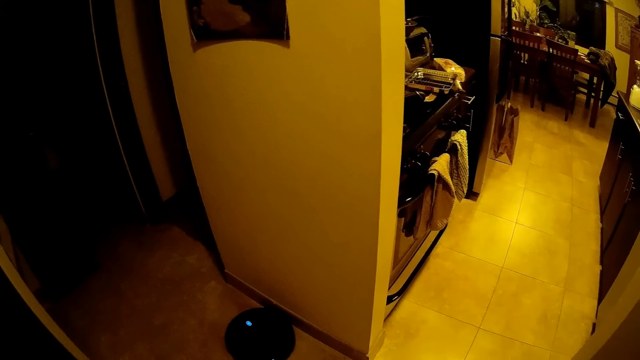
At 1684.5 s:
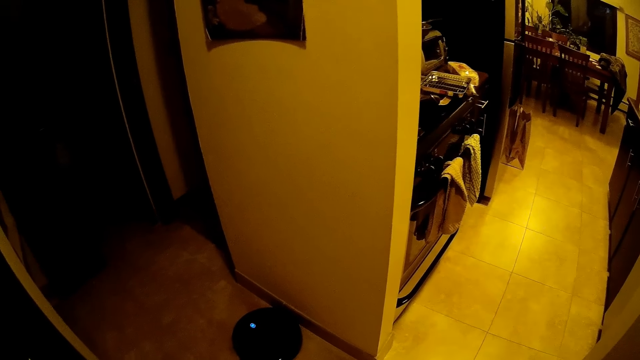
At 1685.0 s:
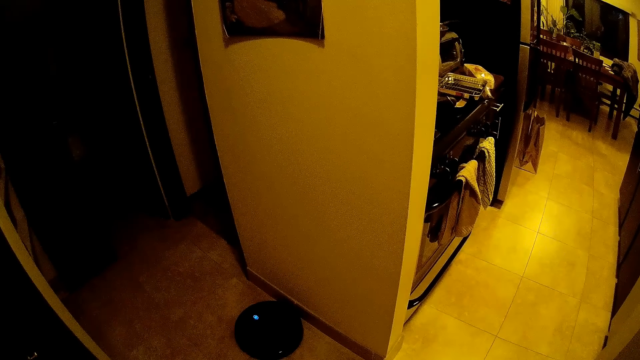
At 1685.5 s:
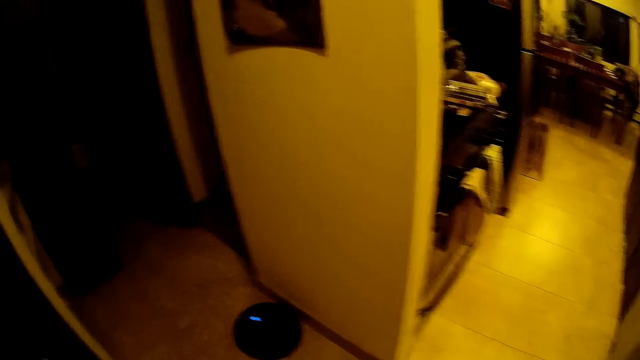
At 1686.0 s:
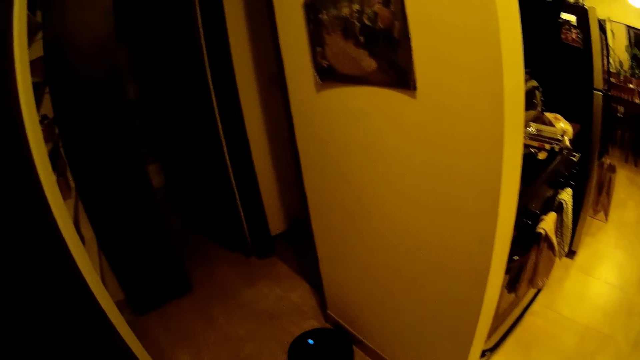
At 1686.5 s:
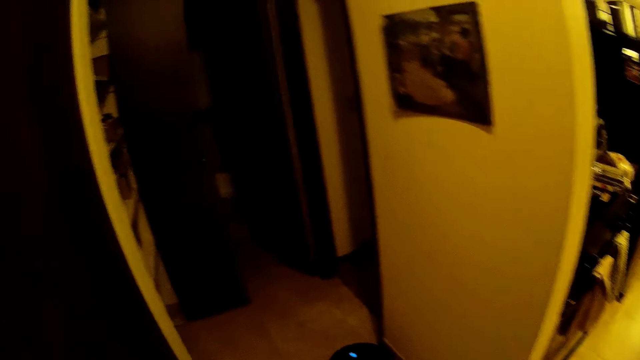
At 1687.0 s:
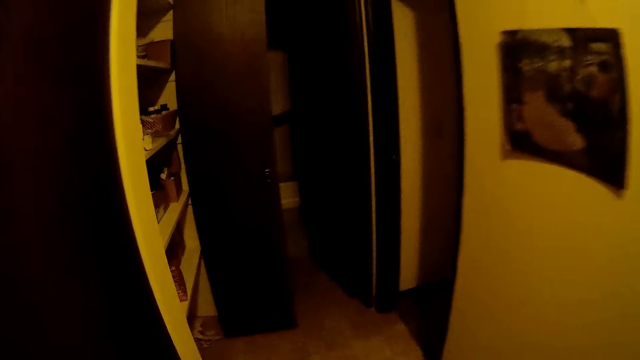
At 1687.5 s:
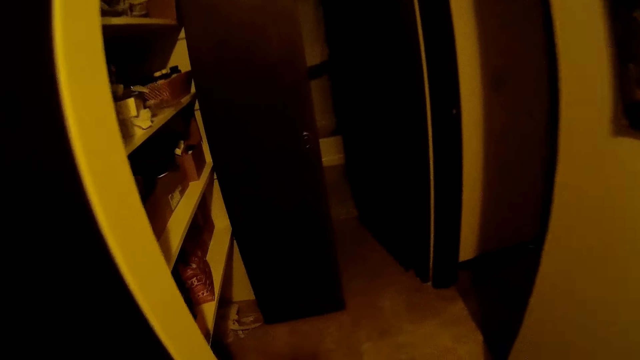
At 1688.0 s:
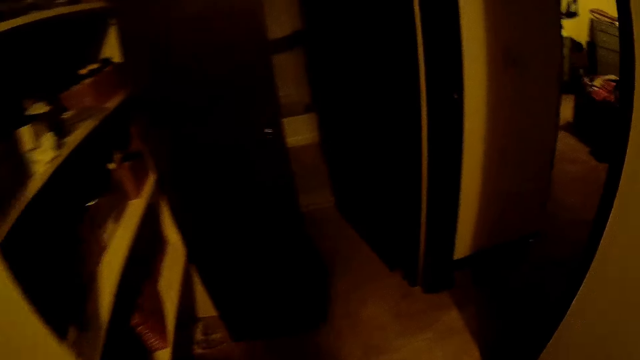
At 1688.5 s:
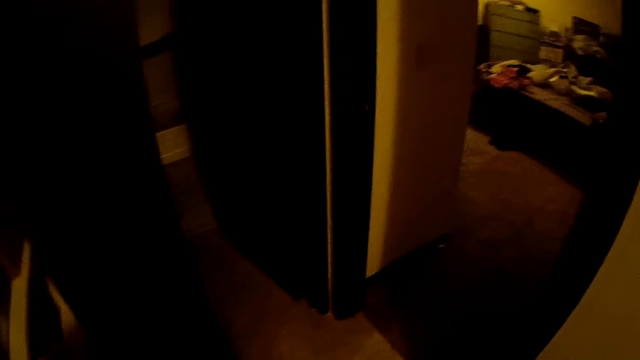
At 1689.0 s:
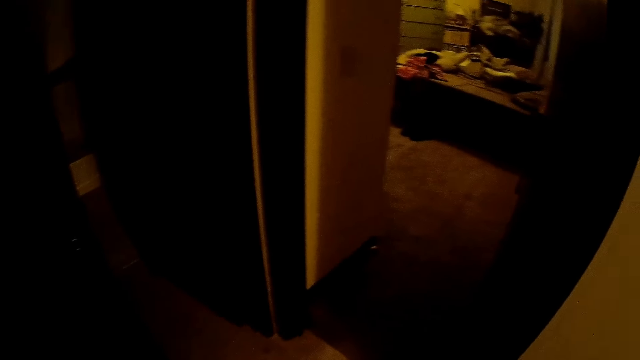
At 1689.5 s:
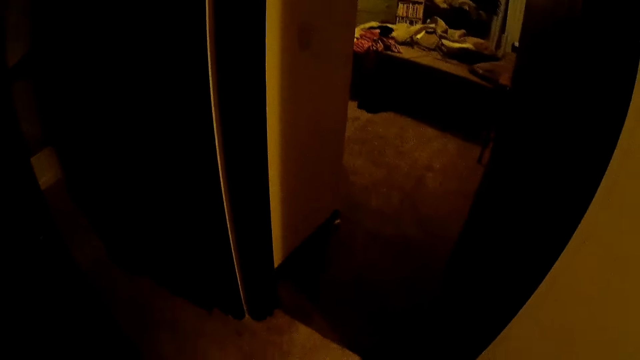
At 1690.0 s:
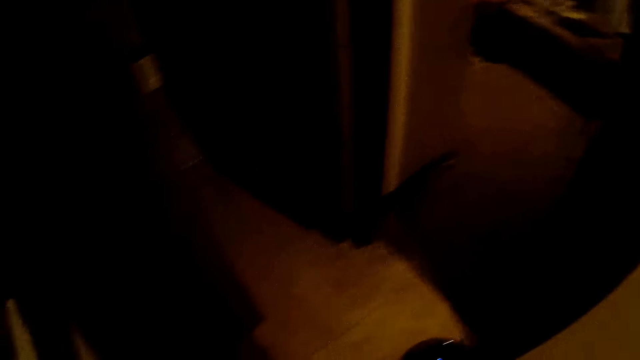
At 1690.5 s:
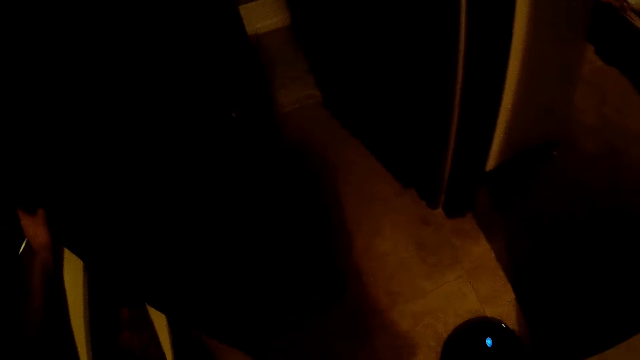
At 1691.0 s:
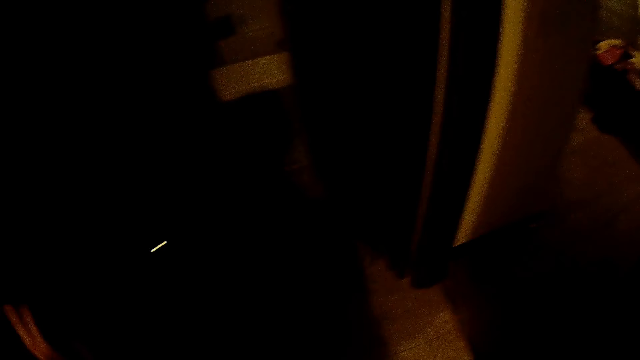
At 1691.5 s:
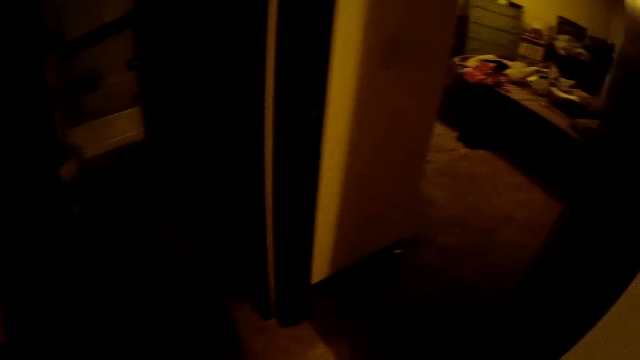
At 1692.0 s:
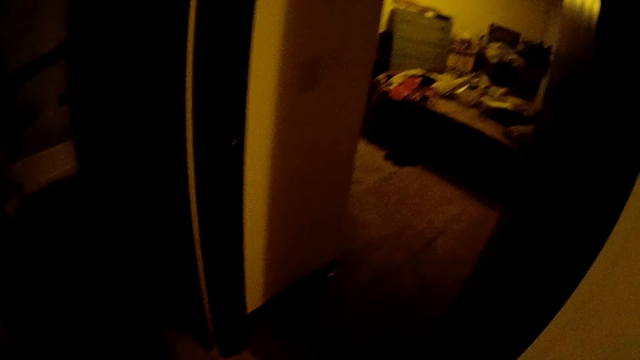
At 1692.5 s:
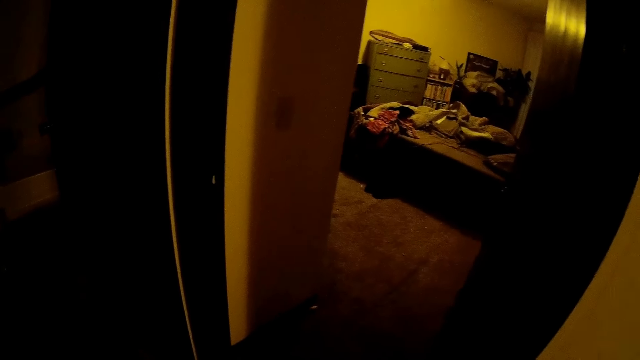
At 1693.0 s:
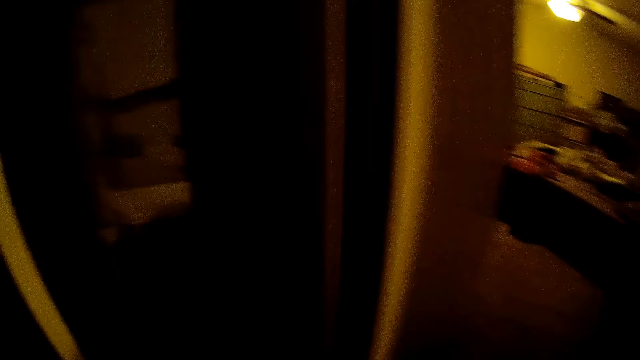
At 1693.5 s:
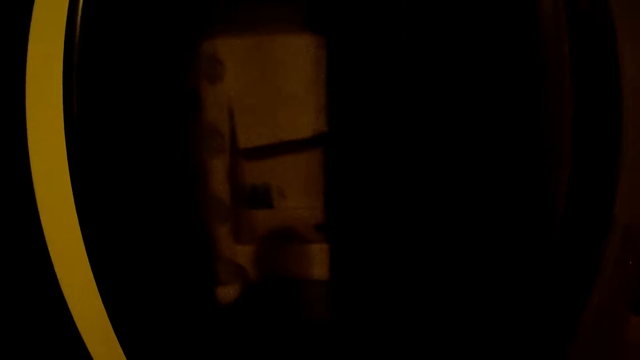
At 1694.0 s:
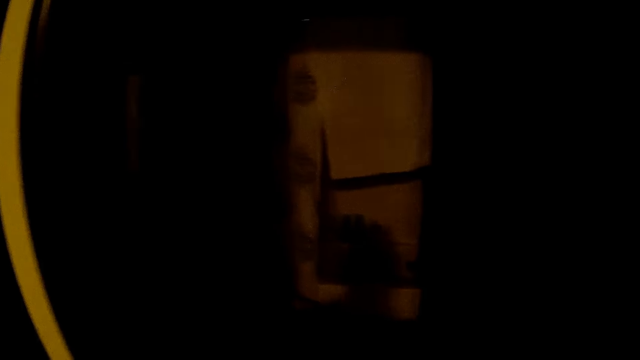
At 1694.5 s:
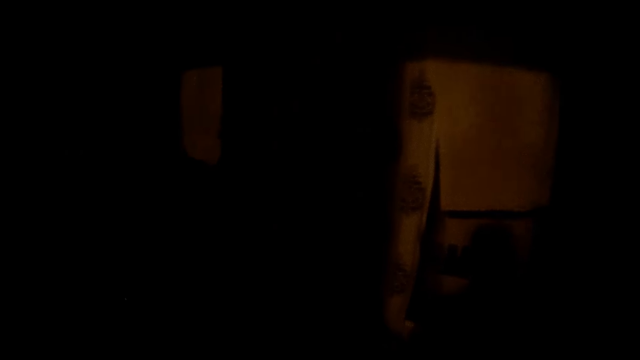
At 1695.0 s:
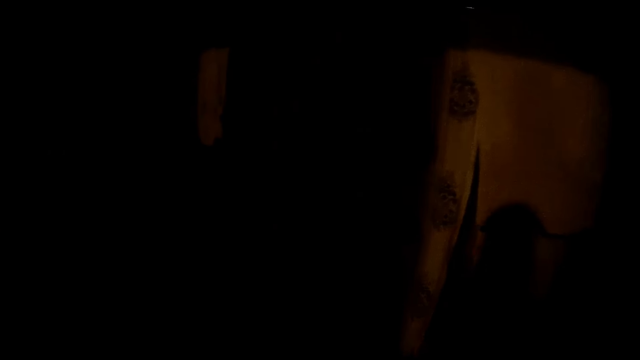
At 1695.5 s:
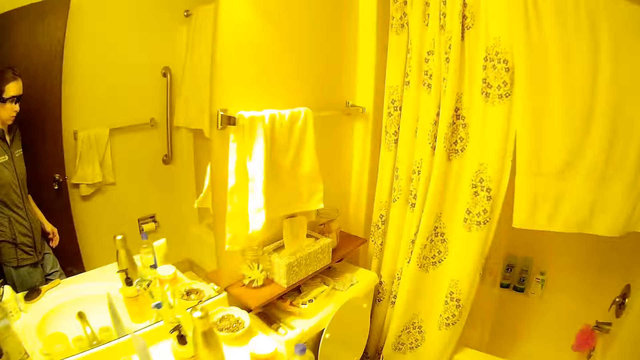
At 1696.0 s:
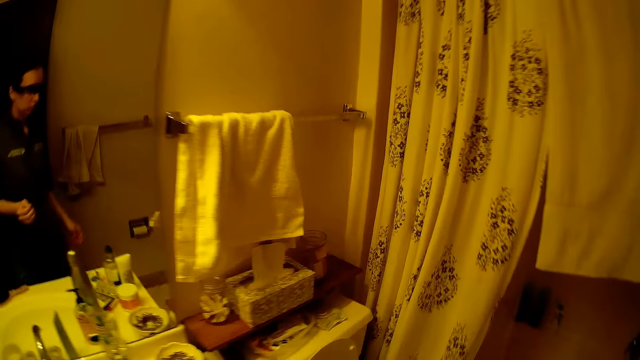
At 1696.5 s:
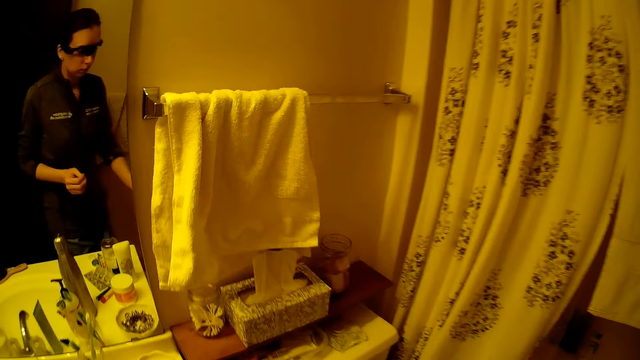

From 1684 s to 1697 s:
The camera wearer walks towards a rack. She pulls a door with her left hand. She touches the door. She walks into a bathroom.

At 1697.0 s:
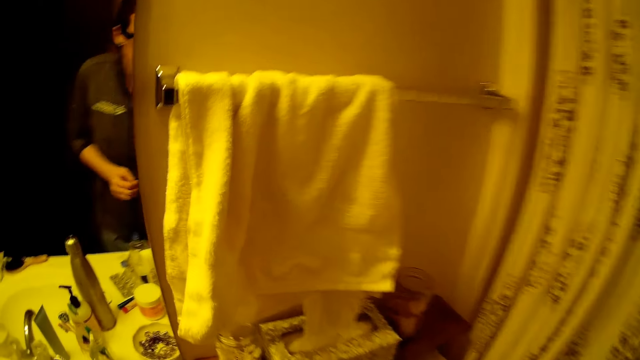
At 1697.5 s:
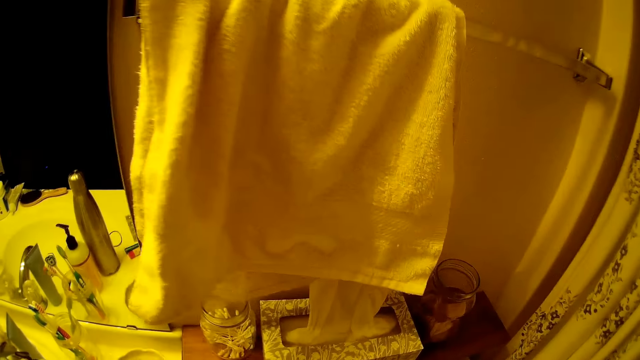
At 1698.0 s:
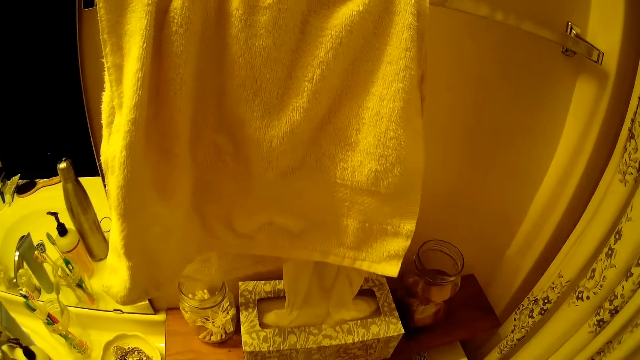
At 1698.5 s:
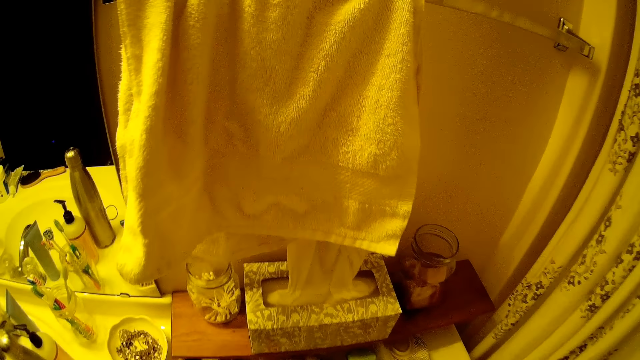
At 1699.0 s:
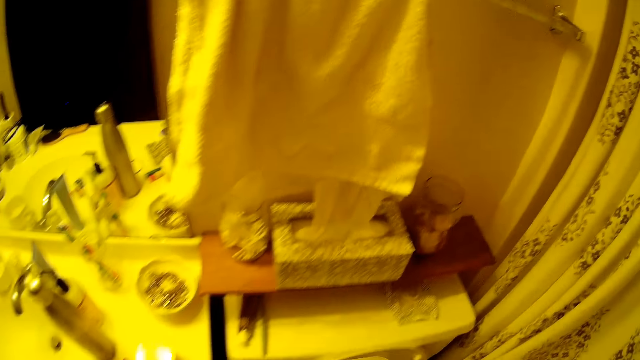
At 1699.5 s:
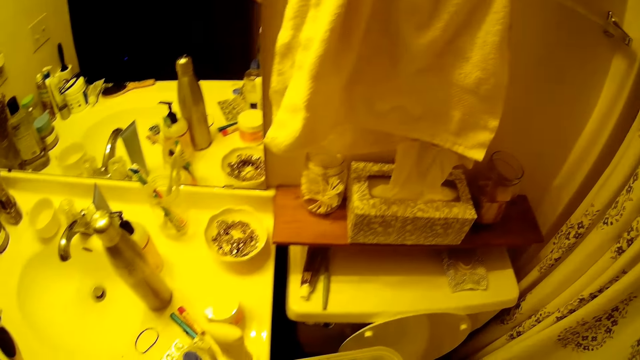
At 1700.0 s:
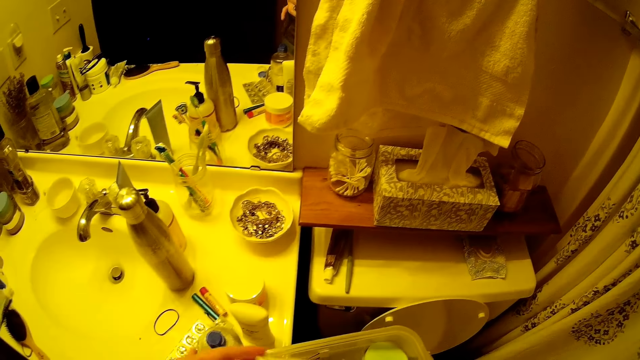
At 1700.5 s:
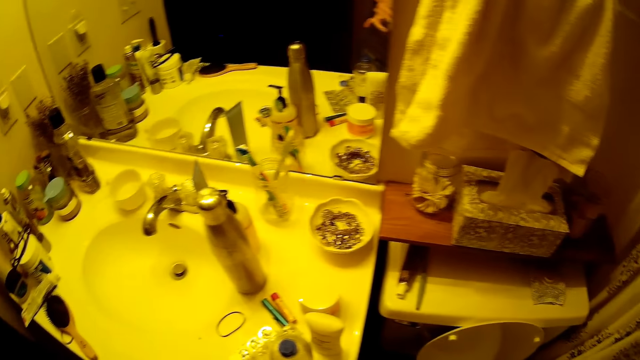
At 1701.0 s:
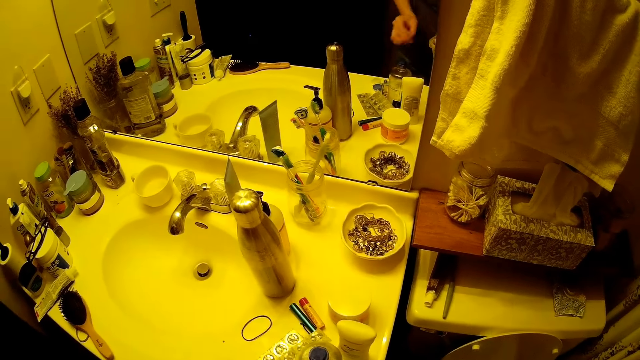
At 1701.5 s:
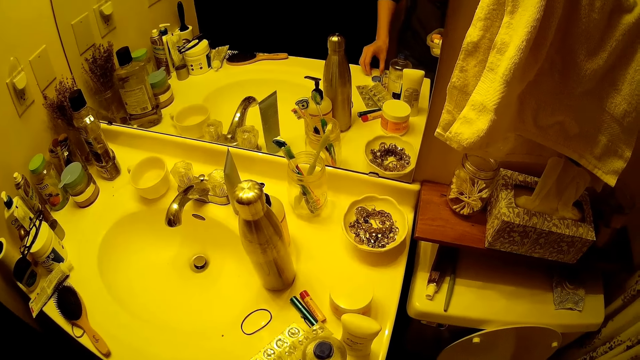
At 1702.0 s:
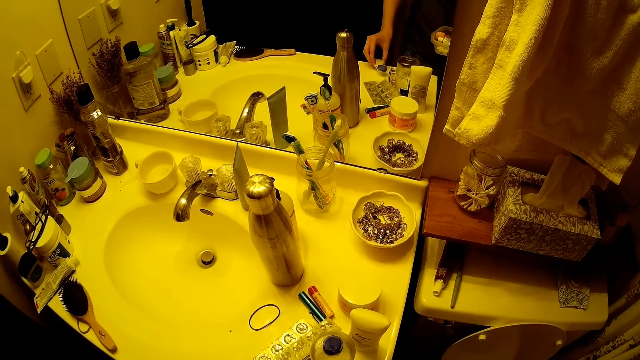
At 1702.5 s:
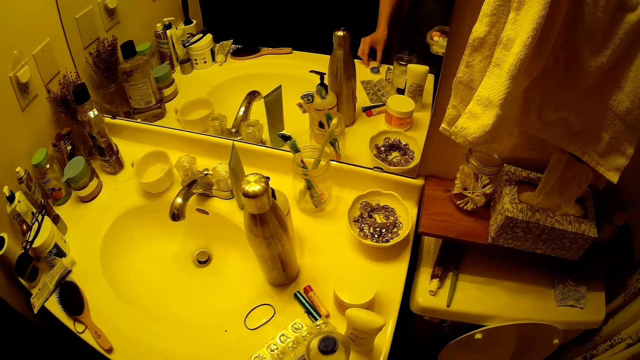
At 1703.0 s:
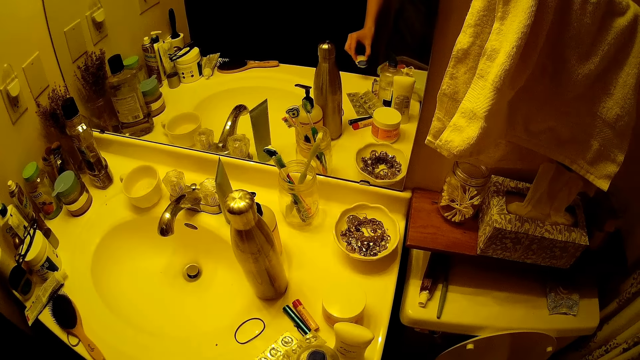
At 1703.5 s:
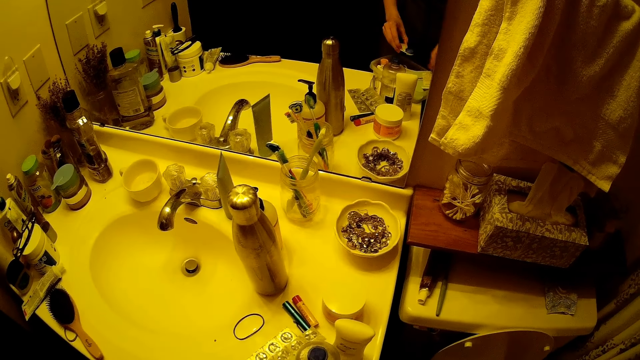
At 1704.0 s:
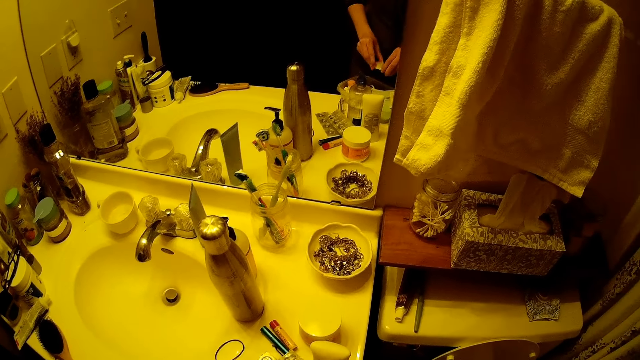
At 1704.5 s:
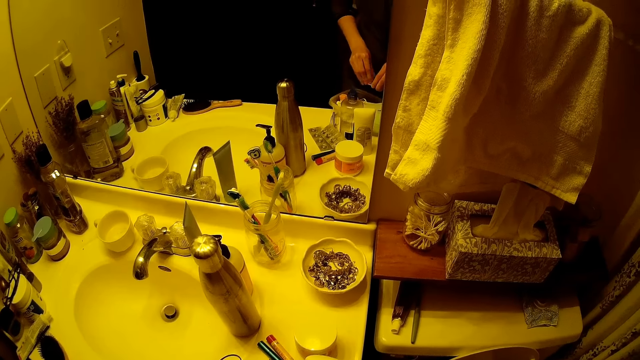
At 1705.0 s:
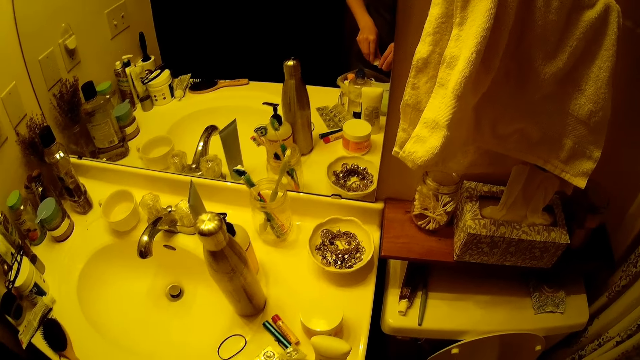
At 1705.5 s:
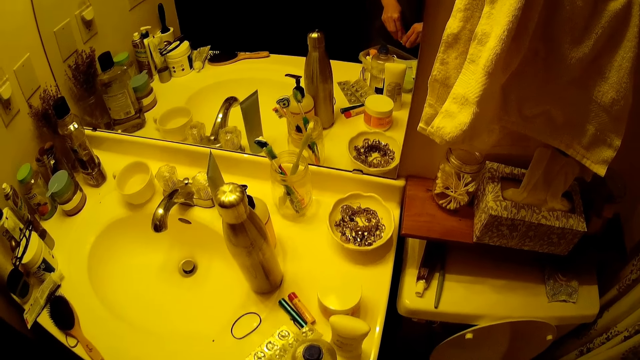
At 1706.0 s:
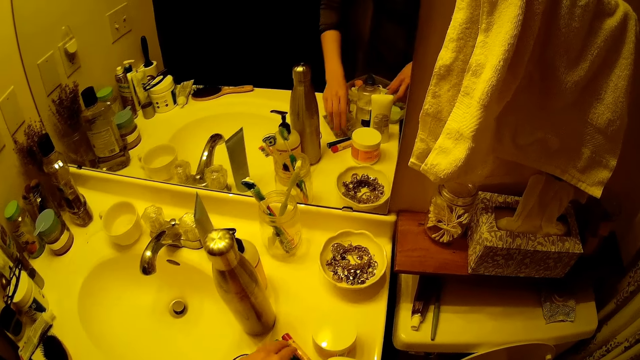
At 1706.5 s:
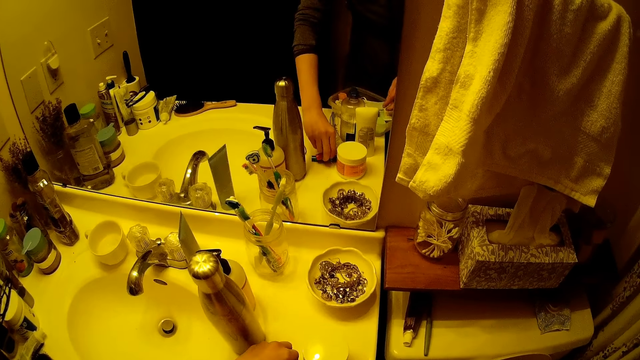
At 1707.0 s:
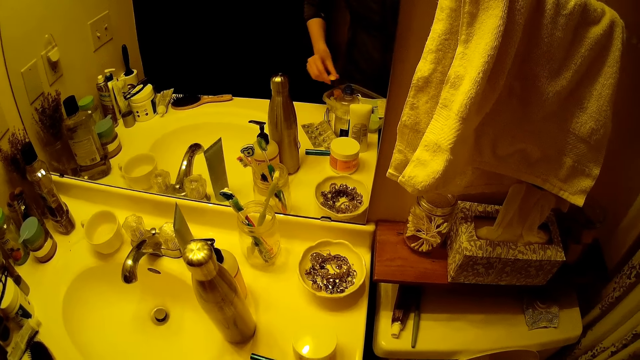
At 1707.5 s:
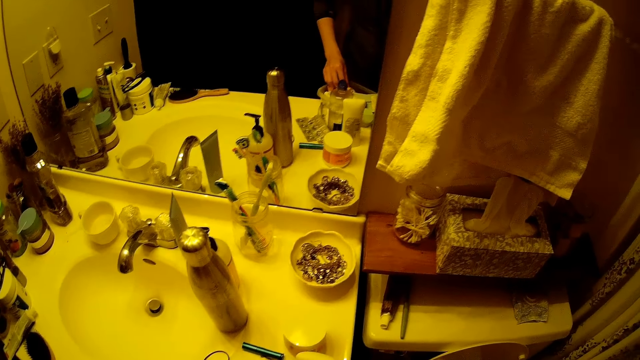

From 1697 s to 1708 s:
The camera wearer carries a bowl from a countertop with both hands. She takes soap from the bowl with her left hand. She picks up a tube from the sink with her left hand. She holds the tube with both hands. She removes the cover of the tube with her left hand. She drops the tube into the bowl on the sink with her right hand. She picks a tube from the sink of the bathroom with her right hand. She pours oil from the tube into the bowl on the sink with her left hand.
